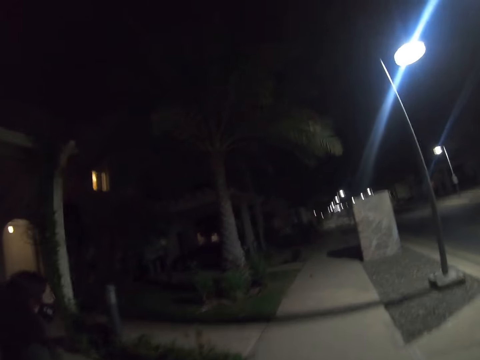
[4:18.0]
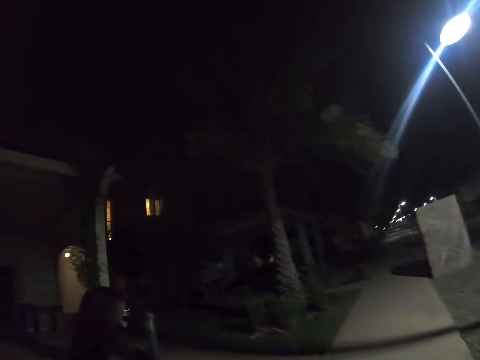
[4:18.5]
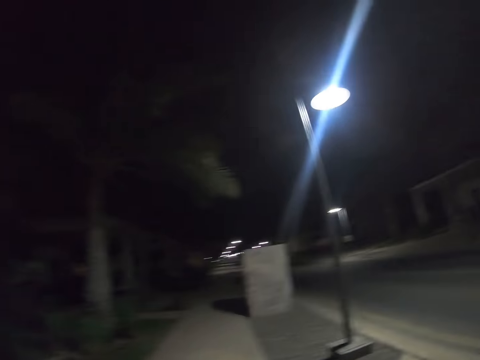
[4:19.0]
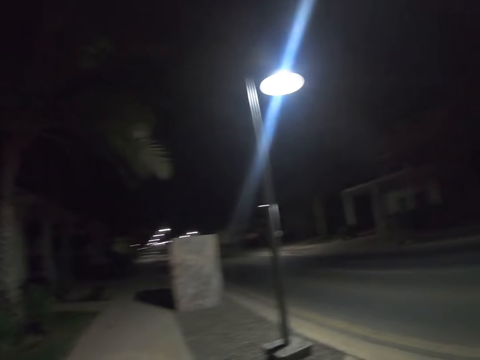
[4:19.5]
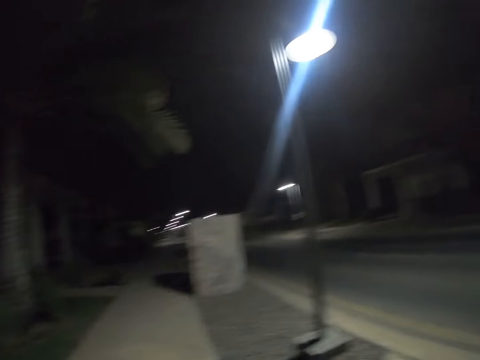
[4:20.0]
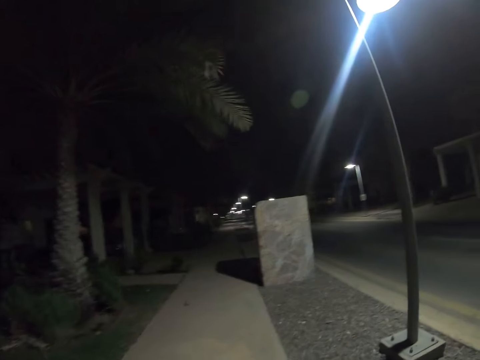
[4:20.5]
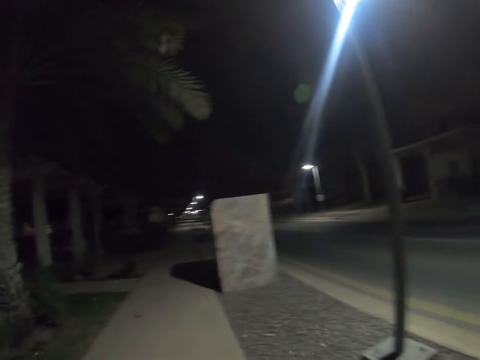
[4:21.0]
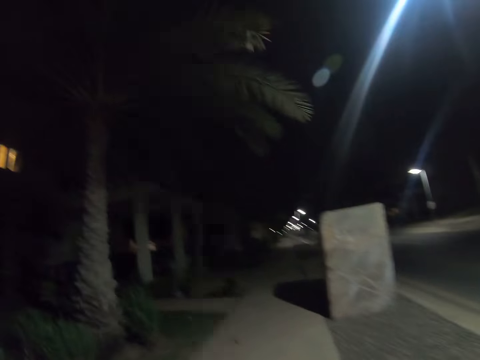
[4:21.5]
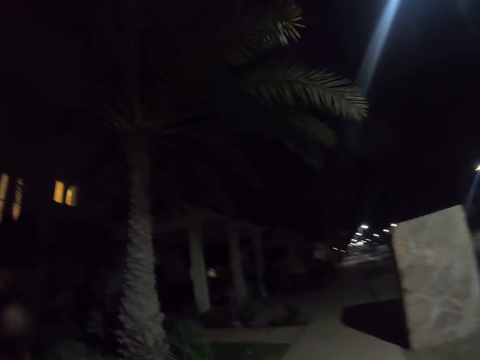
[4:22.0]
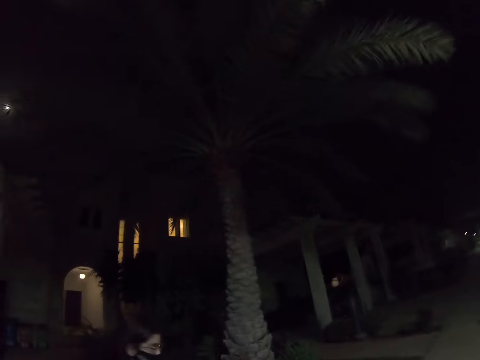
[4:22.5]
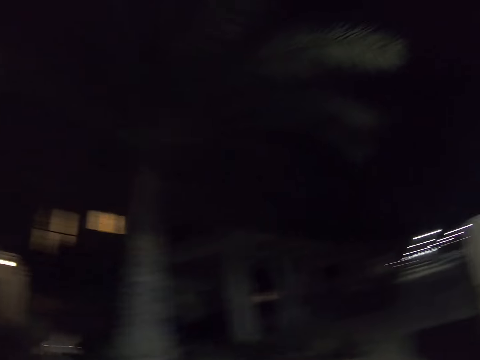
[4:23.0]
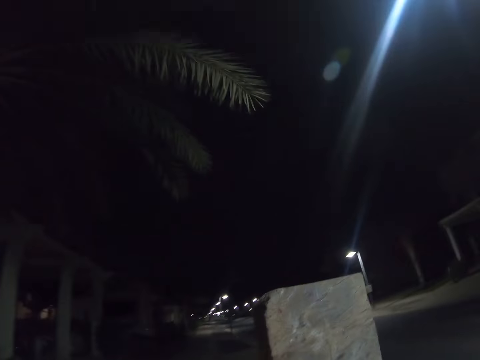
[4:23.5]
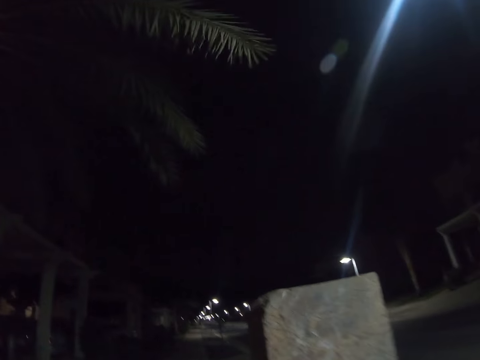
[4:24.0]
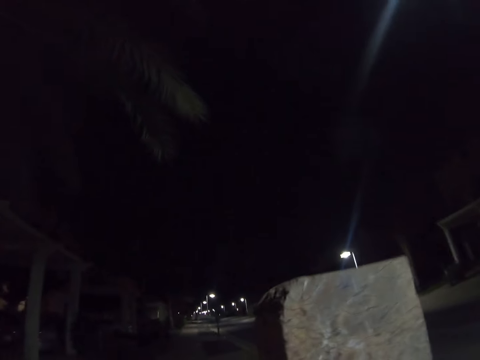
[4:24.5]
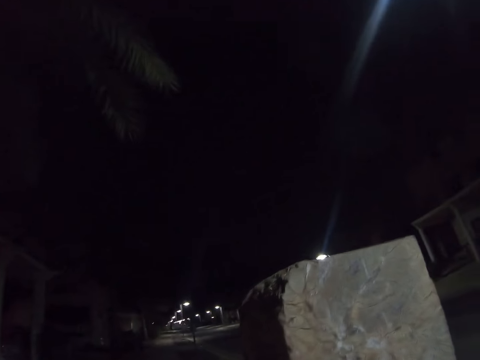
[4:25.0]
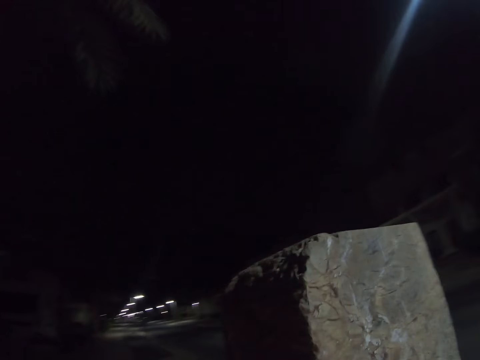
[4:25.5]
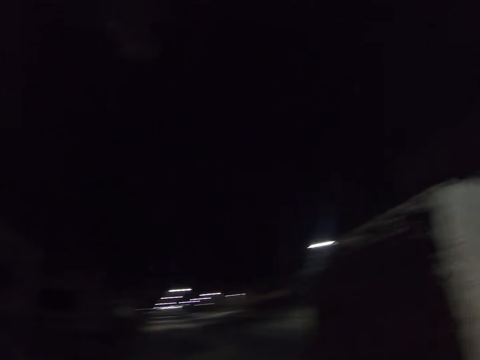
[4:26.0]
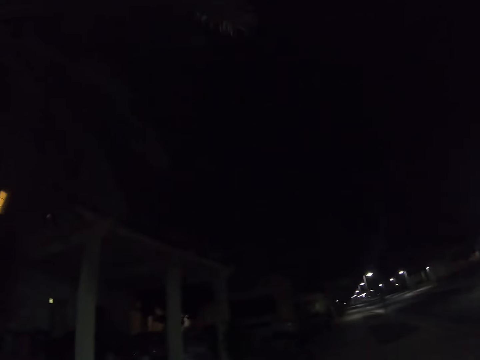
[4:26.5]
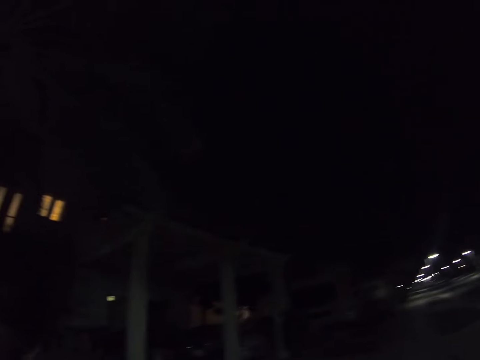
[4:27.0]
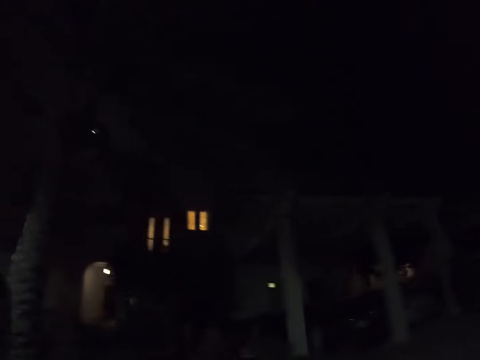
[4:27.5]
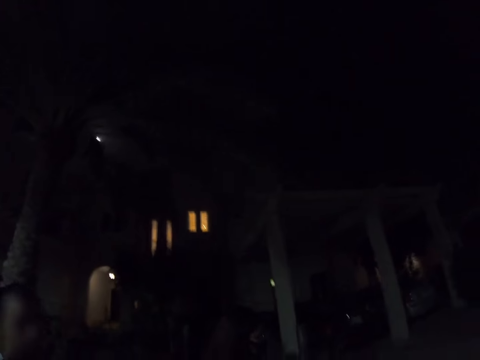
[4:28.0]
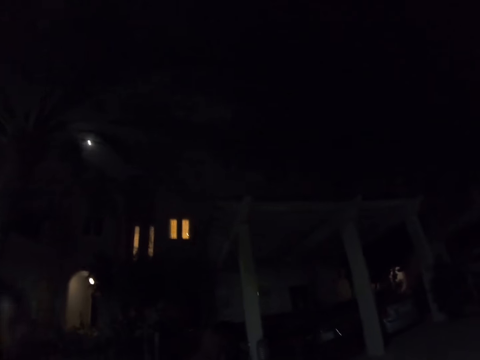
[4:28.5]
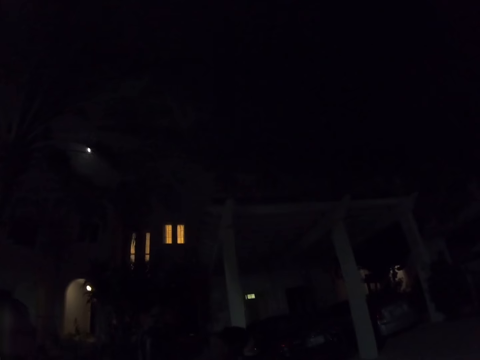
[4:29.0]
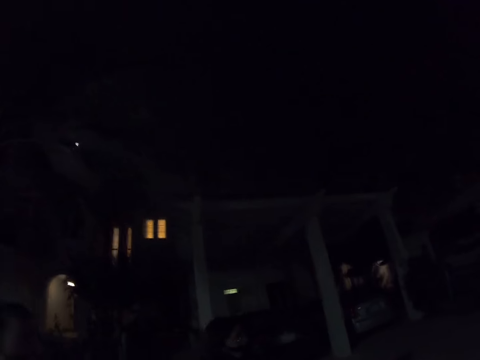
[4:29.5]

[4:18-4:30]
A lady walks on the street.

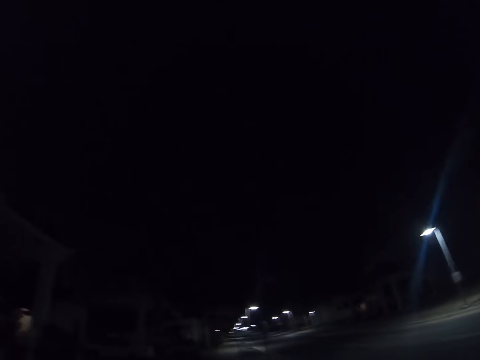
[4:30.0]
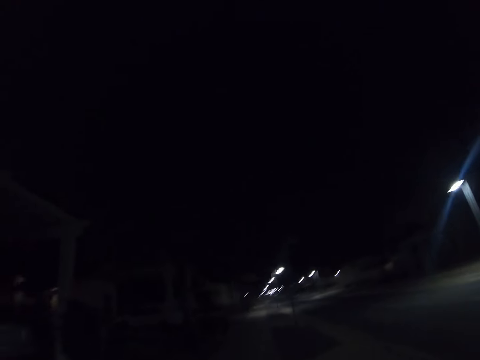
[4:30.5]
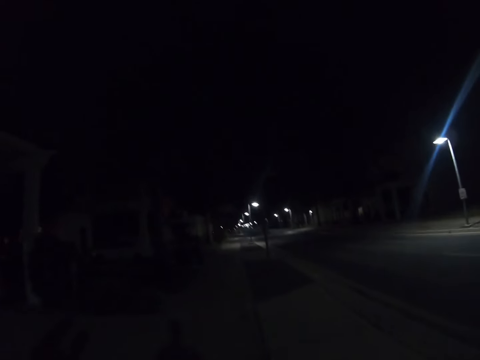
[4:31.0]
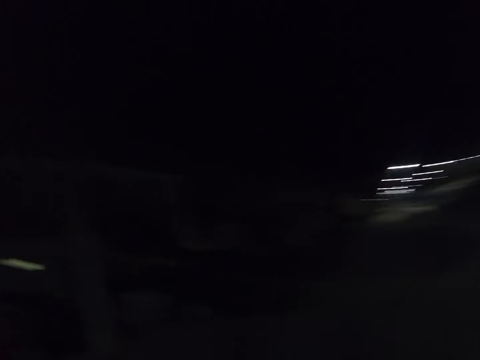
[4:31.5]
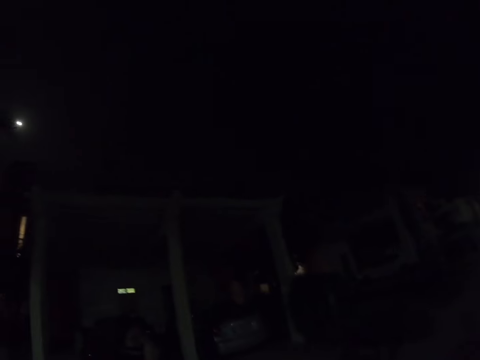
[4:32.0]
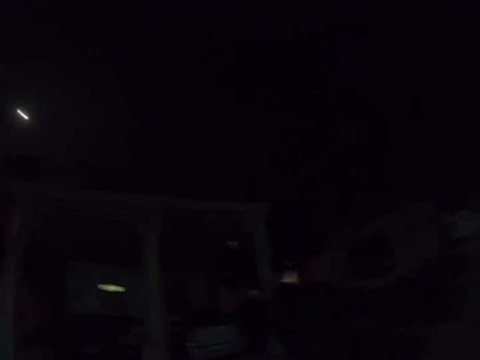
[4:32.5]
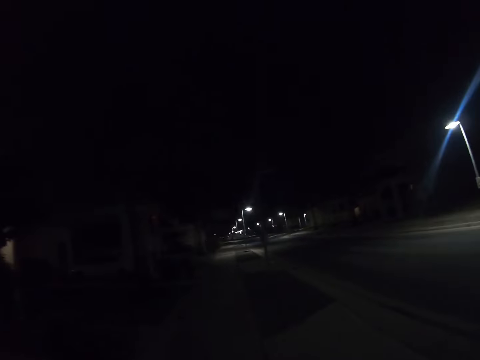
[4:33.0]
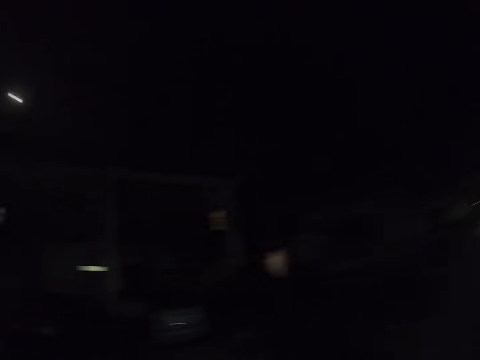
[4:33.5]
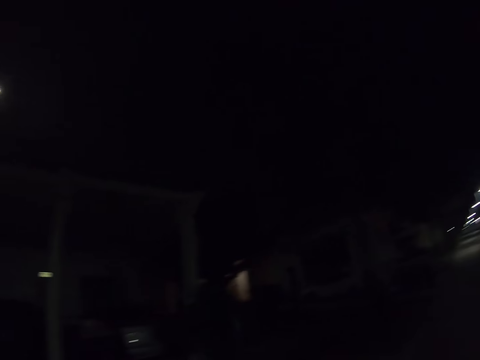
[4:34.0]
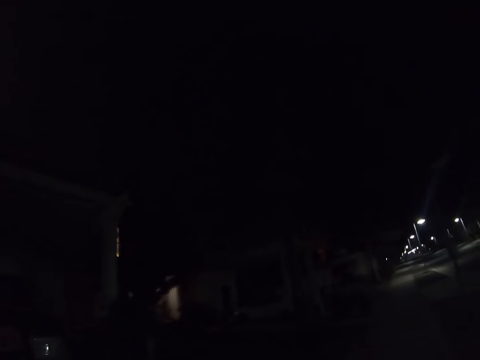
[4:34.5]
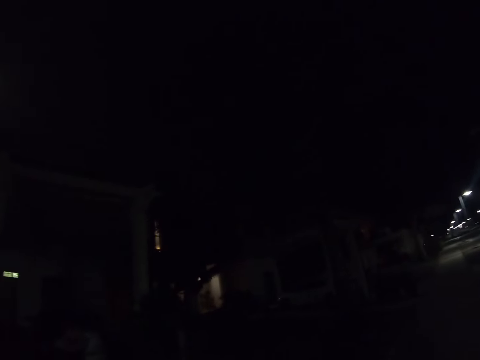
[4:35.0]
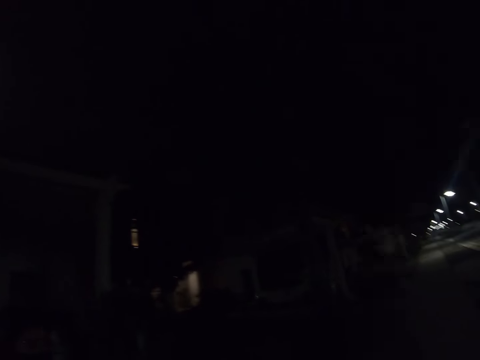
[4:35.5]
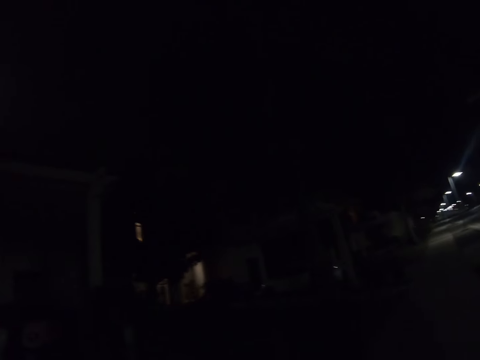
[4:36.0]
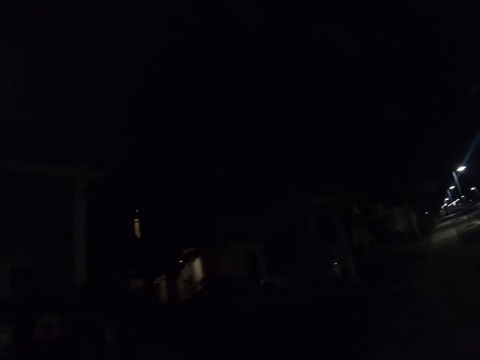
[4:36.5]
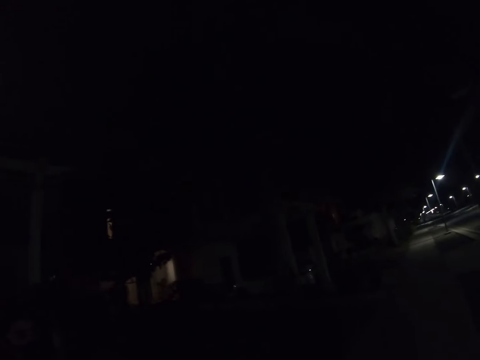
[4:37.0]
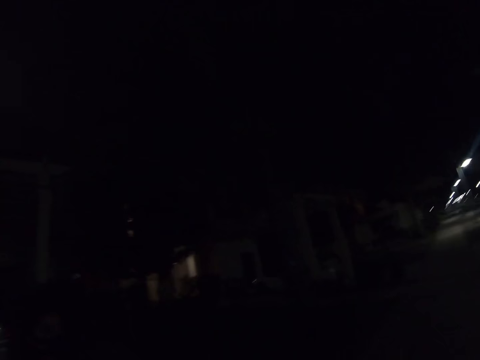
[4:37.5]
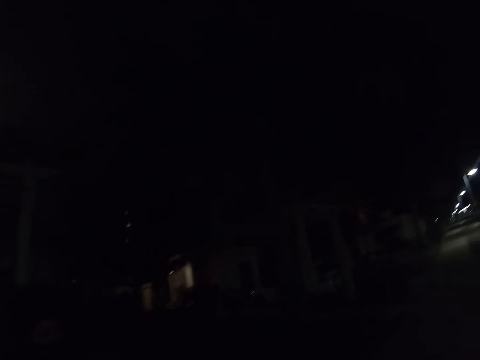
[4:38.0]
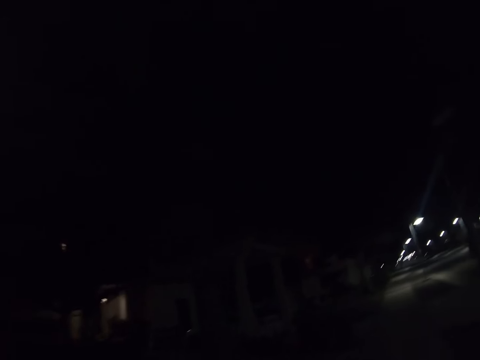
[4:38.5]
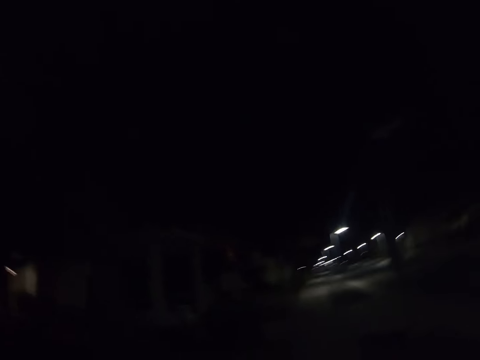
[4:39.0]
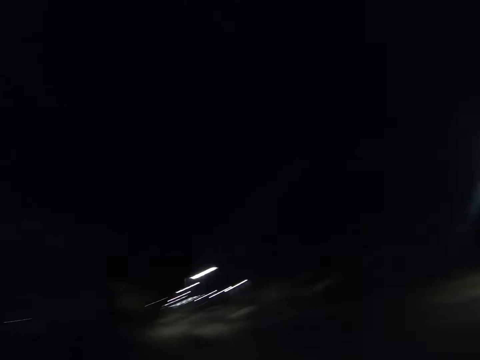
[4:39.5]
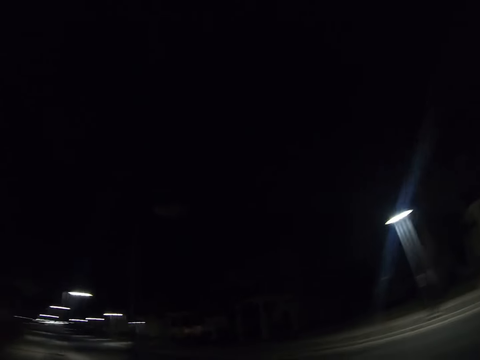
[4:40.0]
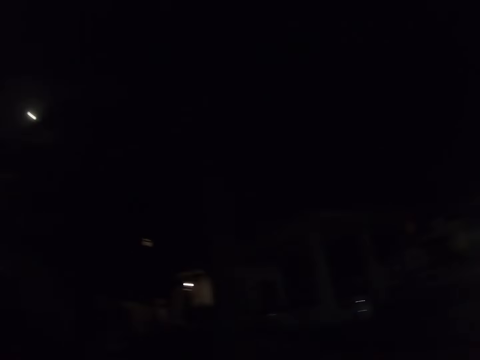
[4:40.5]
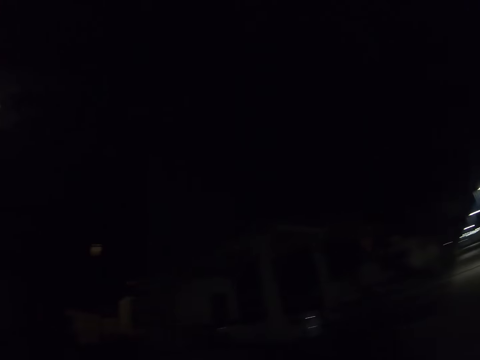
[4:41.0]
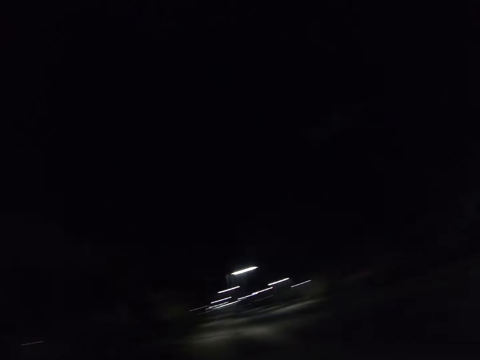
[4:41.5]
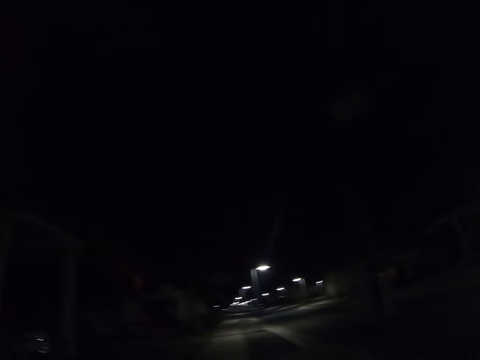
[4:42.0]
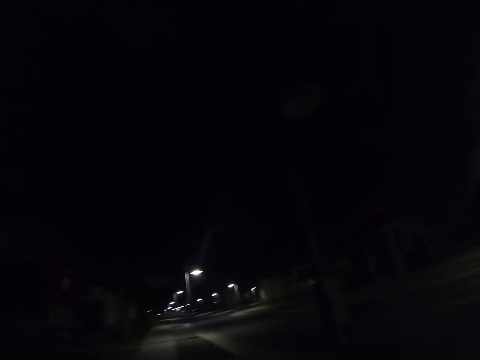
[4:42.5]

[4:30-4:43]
The camera wearer walks on the street.
